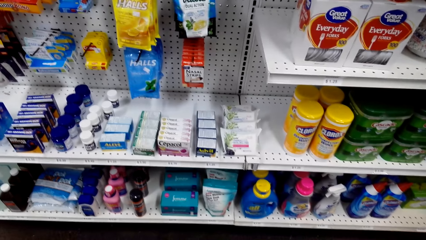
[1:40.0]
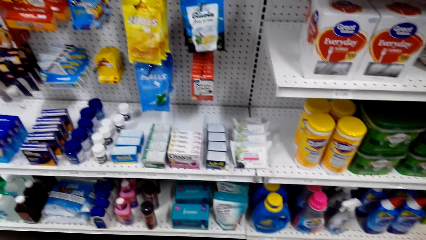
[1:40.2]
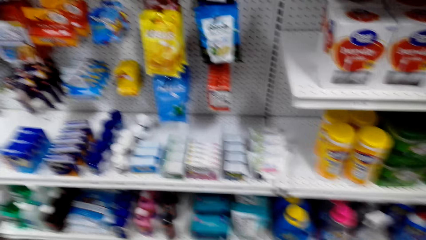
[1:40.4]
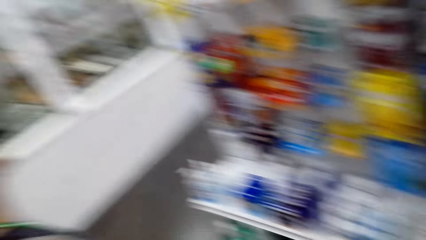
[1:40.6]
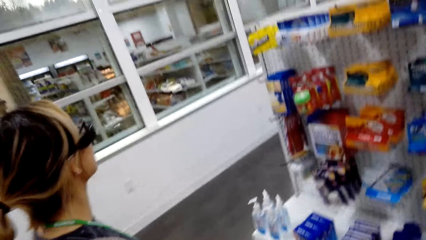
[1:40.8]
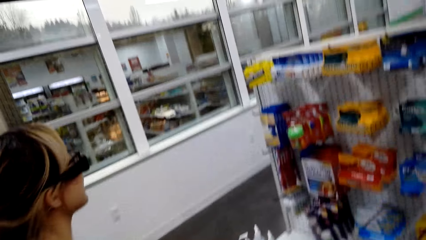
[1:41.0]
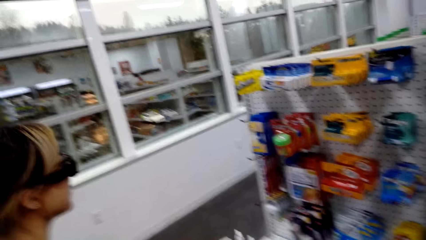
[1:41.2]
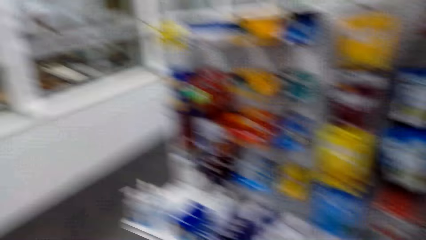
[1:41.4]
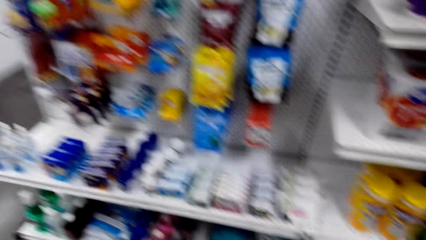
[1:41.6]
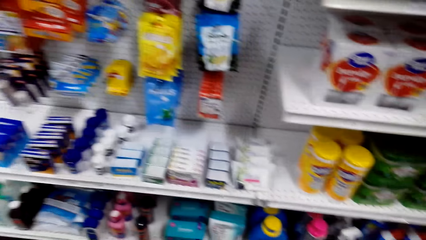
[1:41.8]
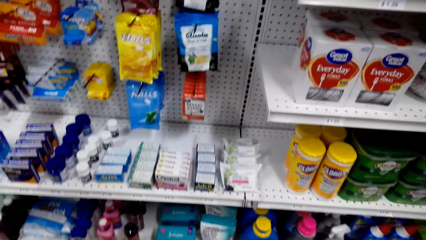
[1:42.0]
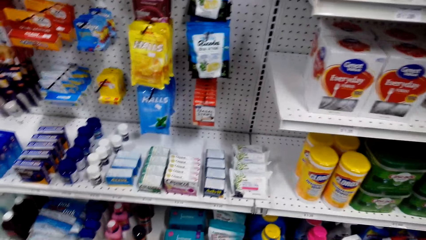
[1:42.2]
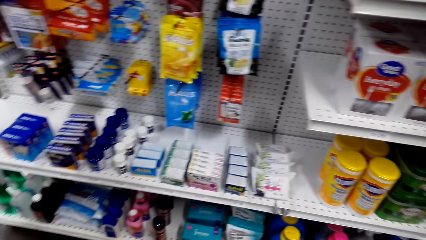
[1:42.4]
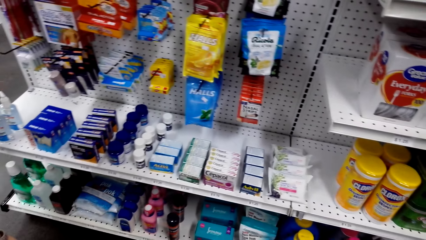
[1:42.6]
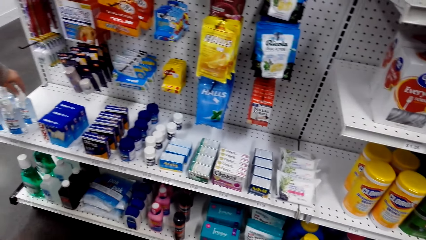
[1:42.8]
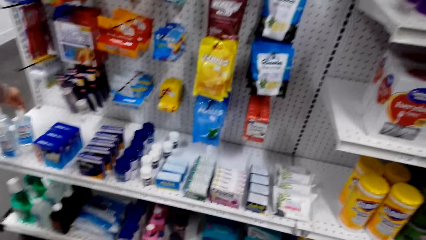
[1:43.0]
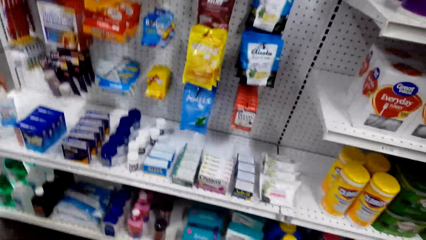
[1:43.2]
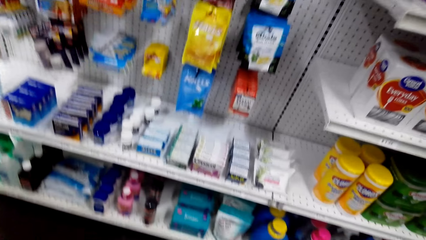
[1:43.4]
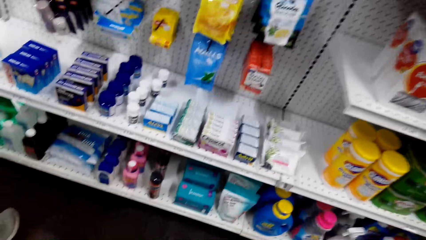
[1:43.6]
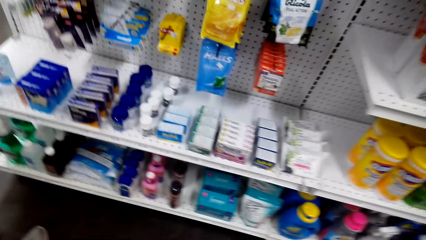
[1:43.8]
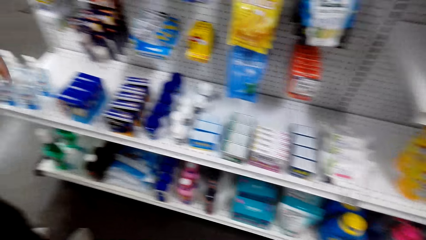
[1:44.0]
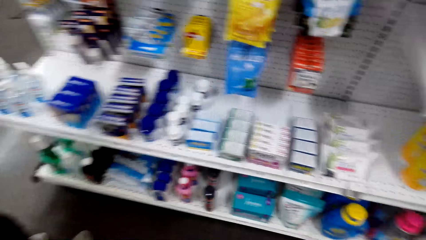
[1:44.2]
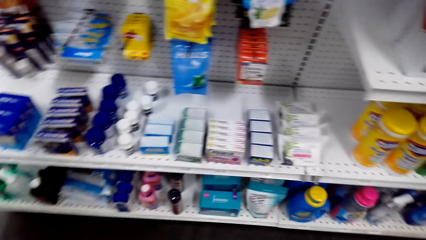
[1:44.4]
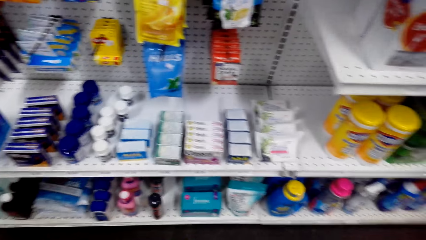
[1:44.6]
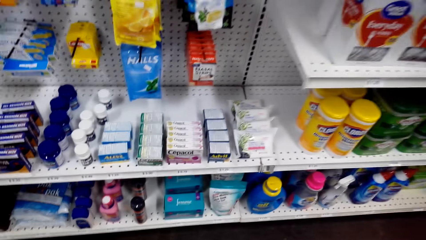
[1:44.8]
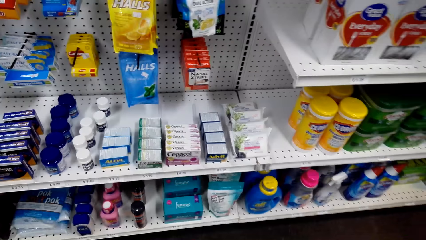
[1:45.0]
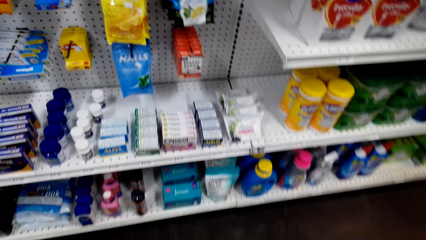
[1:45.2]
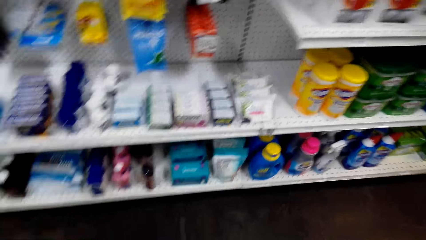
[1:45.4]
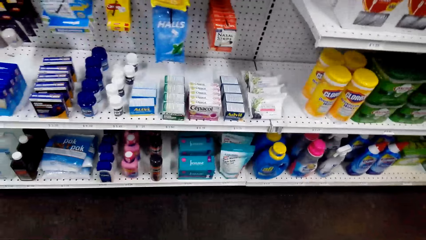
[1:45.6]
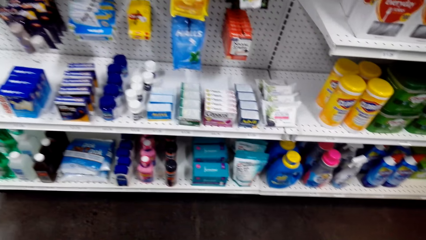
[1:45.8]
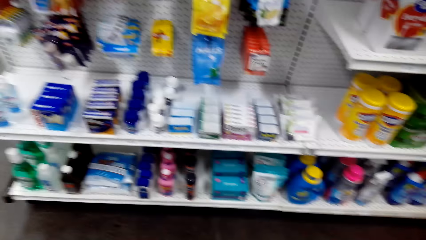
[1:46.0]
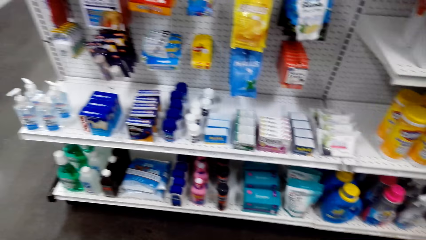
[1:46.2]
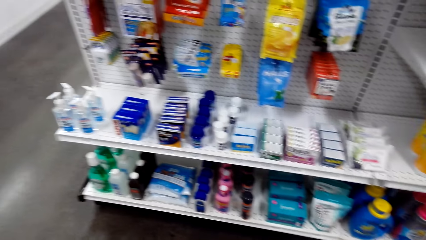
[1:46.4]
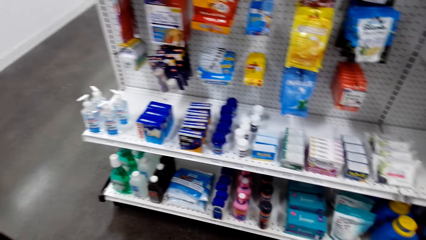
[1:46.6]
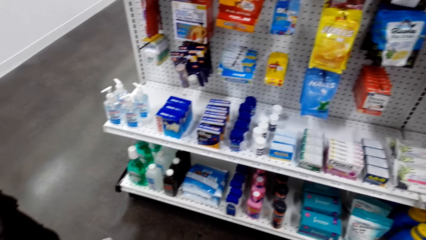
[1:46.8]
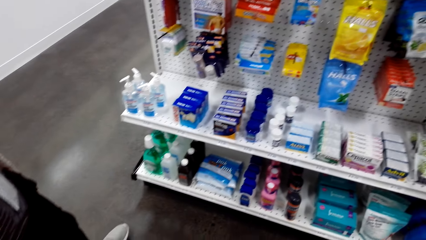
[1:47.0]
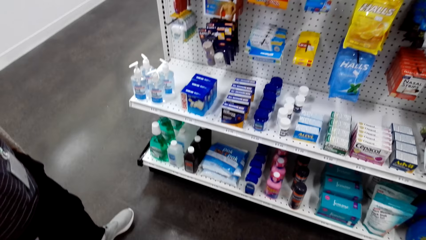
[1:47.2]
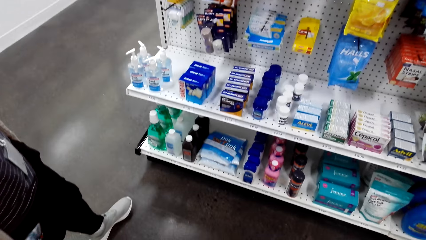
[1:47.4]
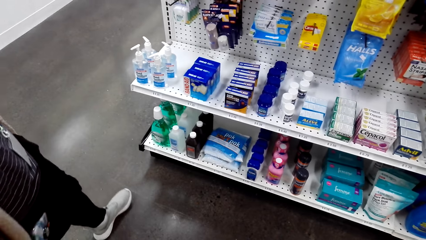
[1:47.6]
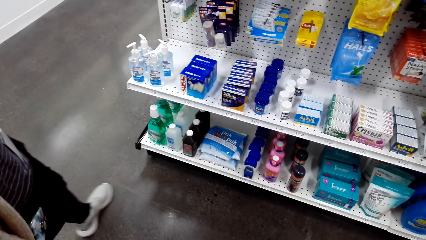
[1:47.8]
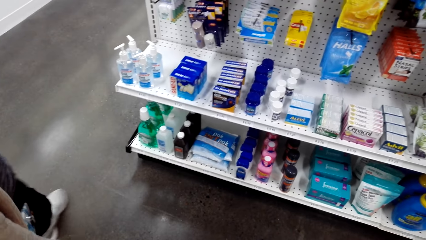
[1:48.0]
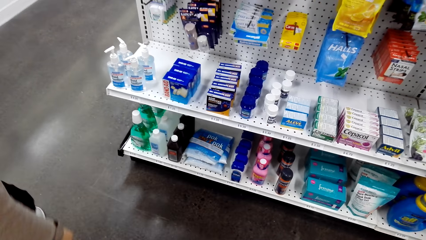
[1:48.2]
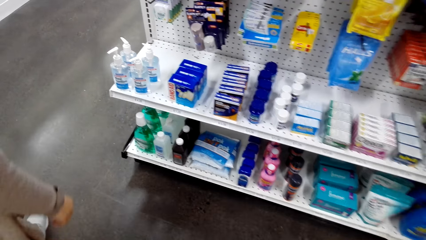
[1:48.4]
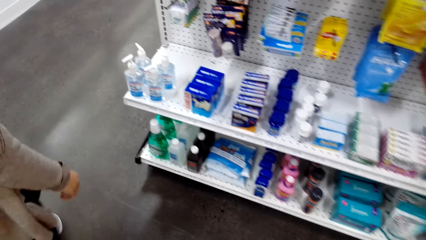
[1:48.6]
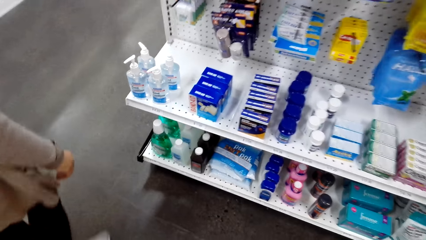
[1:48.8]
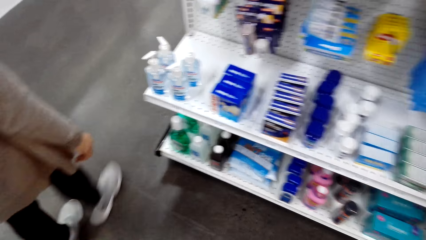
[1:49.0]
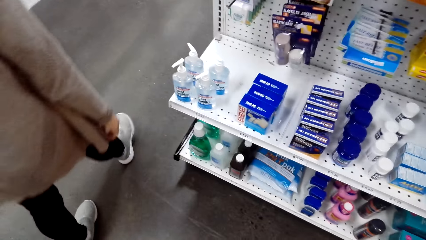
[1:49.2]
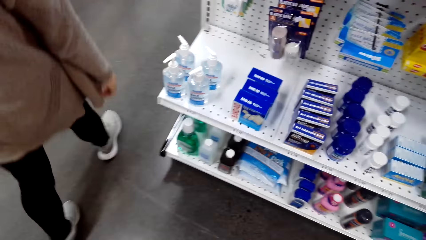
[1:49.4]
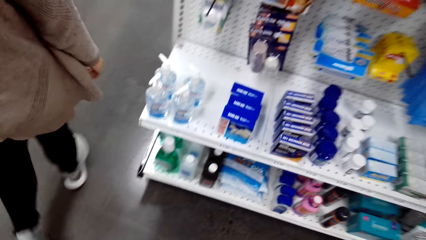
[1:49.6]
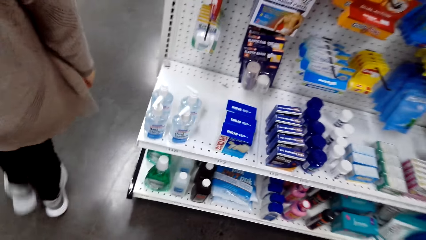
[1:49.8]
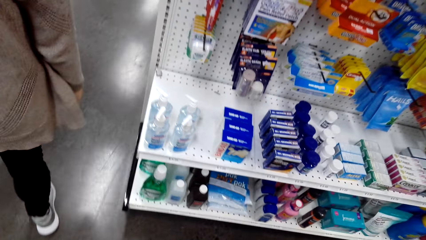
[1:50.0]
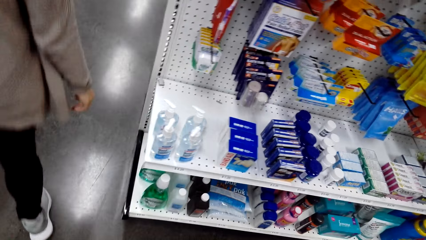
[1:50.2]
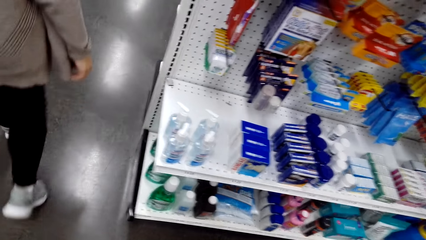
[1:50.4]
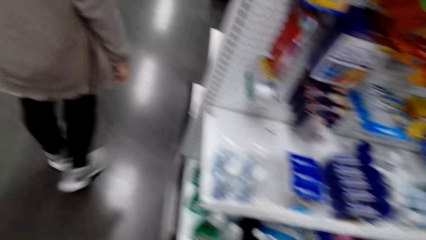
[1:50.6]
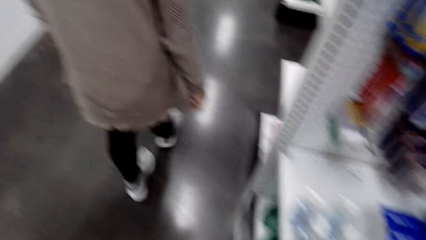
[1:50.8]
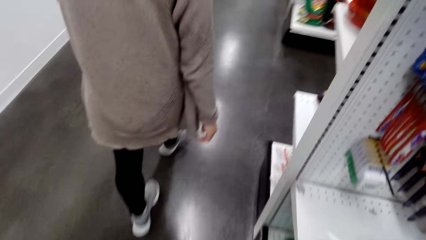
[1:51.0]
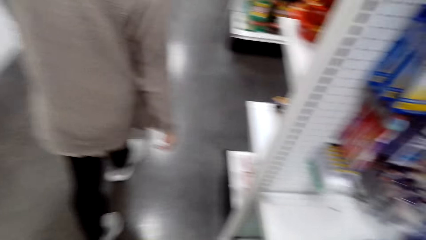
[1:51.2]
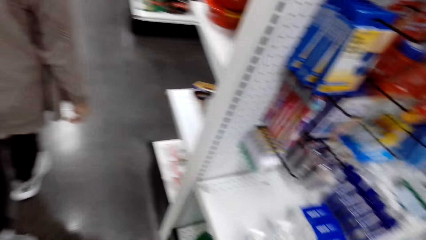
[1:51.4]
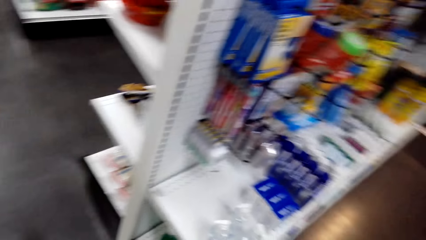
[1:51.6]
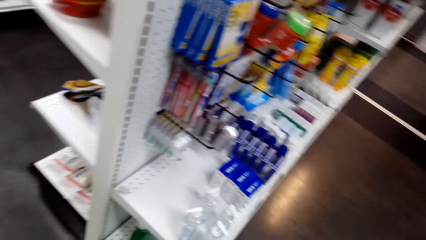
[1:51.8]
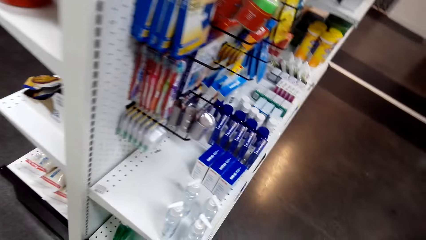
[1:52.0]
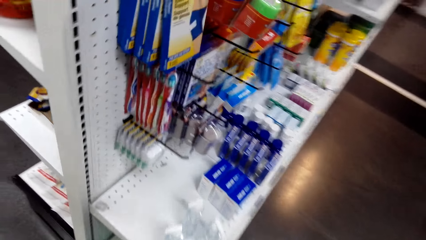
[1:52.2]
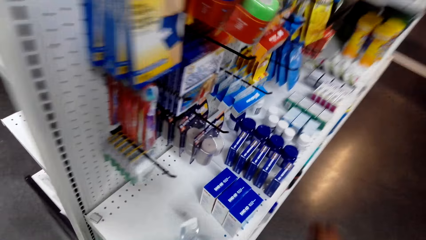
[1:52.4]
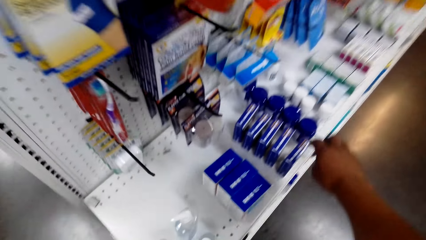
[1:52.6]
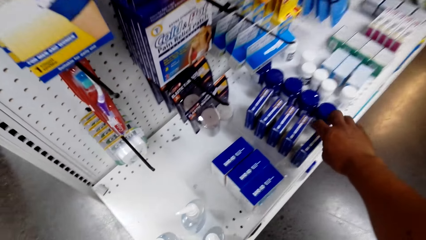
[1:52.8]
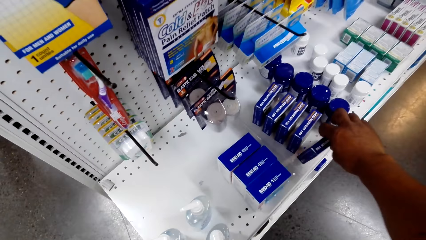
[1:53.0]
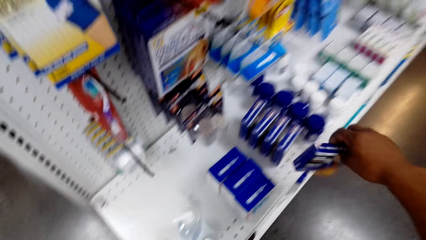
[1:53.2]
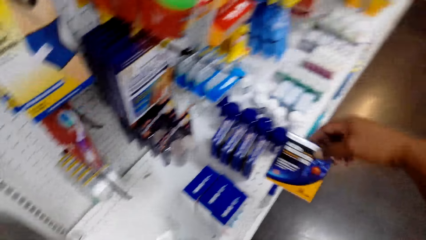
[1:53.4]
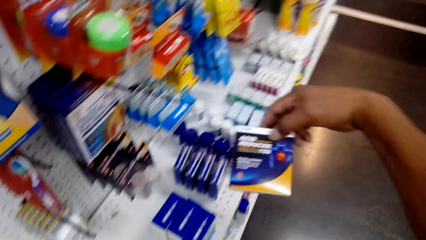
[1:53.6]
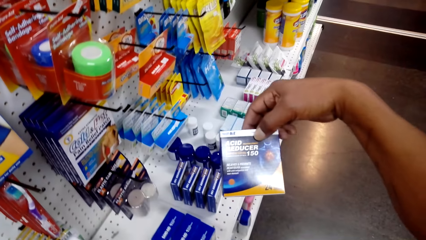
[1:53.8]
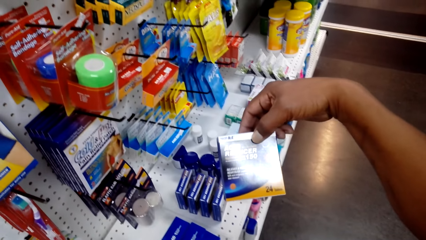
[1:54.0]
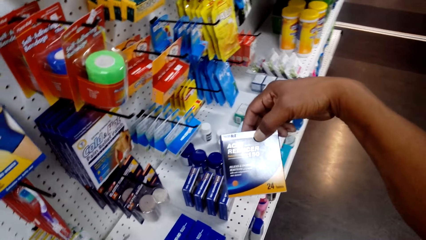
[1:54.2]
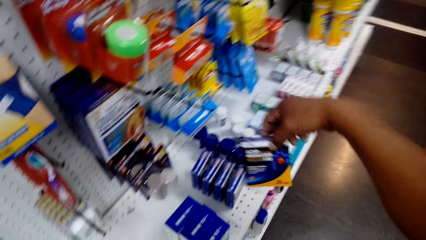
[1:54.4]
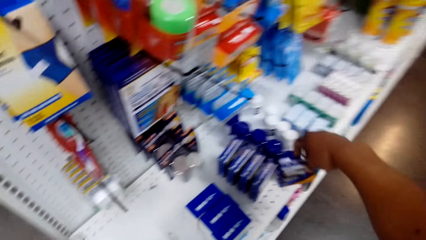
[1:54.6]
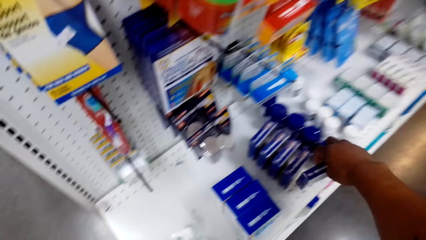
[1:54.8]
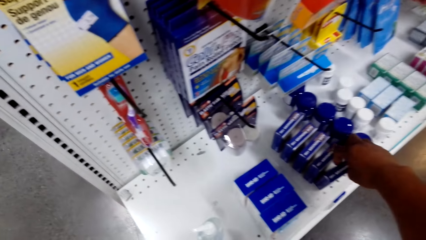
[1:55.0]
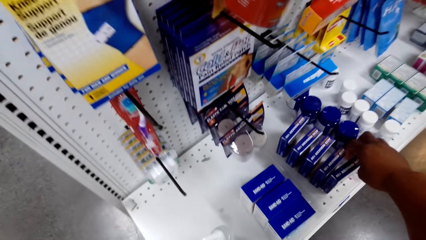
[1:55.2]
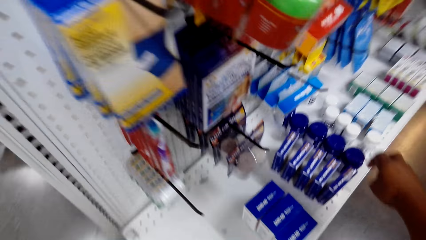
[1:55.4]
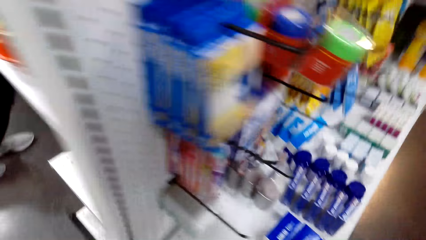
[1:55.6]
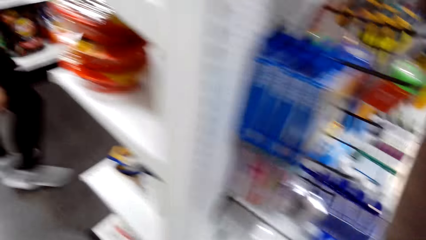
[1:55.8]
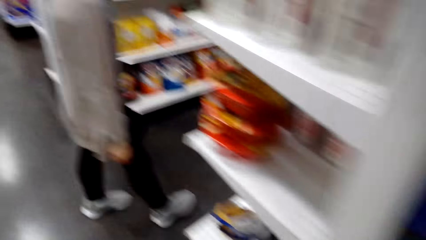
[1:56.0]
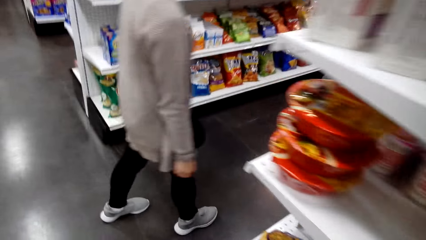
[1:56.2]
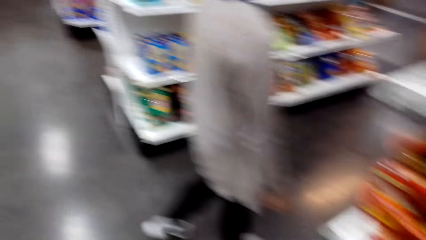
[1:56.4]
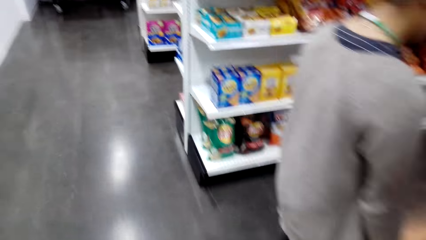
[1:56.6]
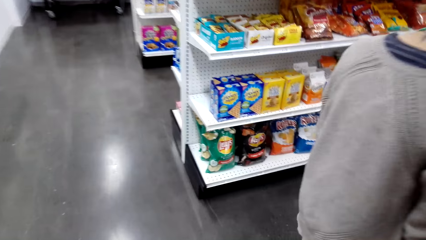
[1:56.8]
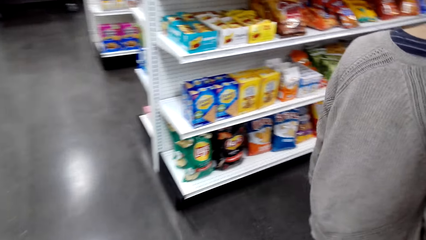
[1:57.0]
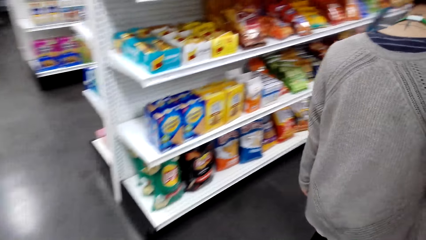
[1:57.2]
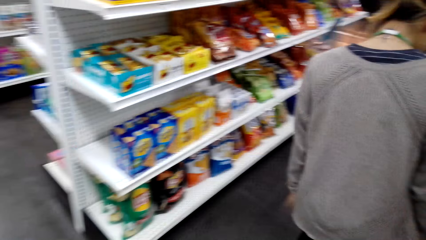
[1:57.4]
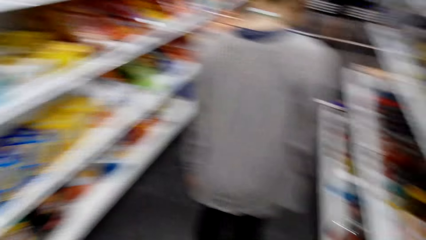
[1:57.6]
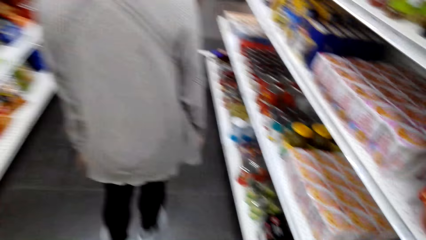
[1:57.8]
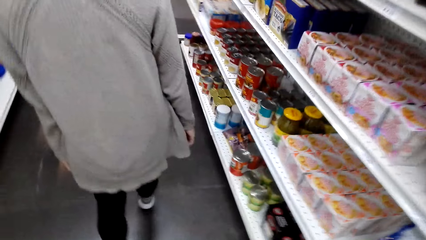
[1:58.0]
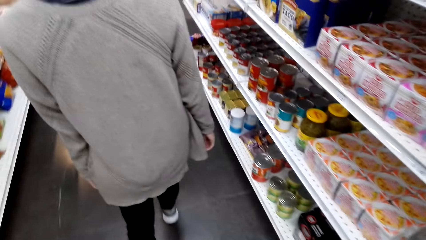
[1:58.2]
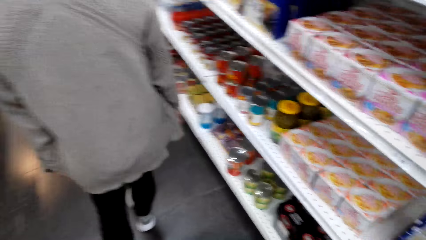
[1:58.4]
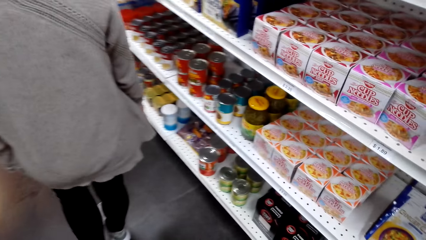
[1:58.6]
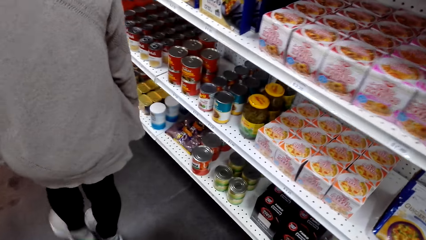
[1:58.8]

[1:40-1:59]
The camera wearer looks around the shelves. A woman stands beside the shelves. The camera wearer looks around the shelves. The woman walks around the store. She walks around the store again. The camera wearer picks up an acid reducer. They examine the acid reducer box. They put the acid reducer on the shelf. They walk around the store. The woman walks around the store.
